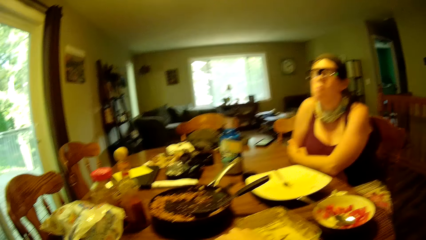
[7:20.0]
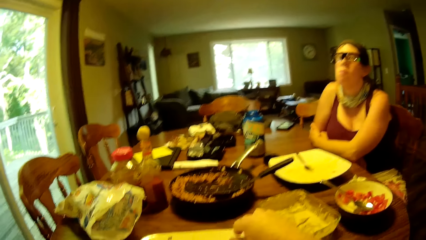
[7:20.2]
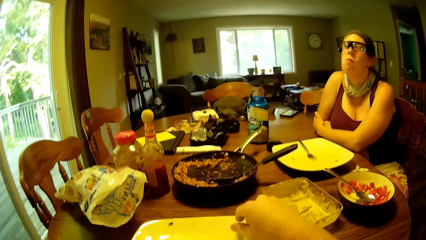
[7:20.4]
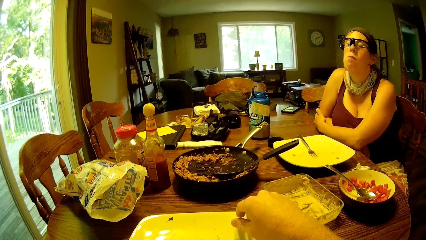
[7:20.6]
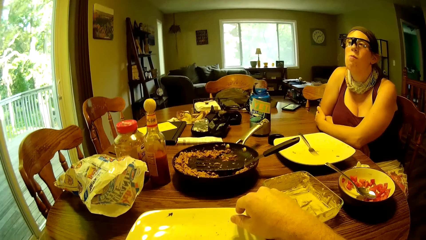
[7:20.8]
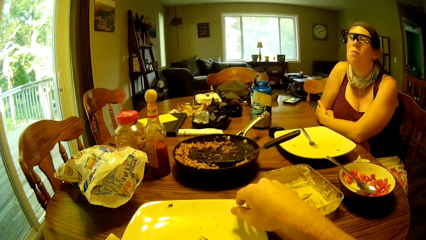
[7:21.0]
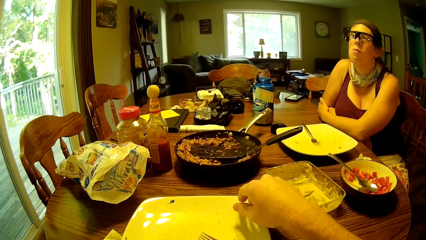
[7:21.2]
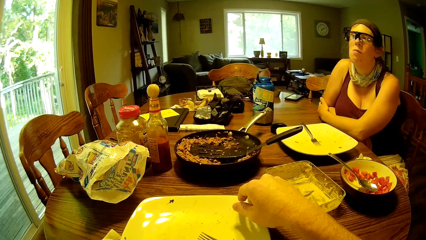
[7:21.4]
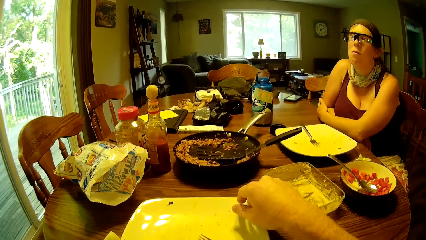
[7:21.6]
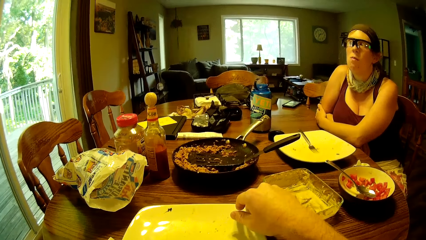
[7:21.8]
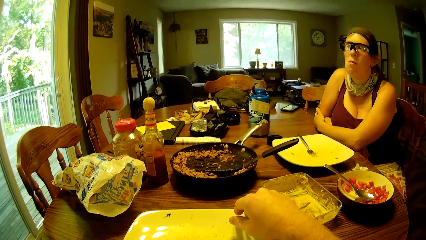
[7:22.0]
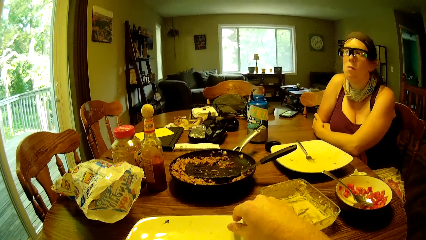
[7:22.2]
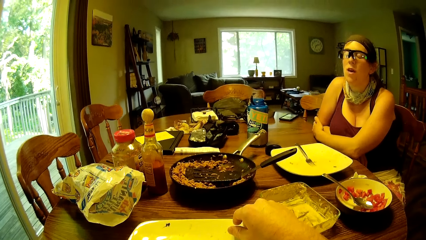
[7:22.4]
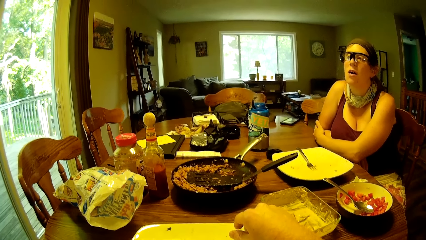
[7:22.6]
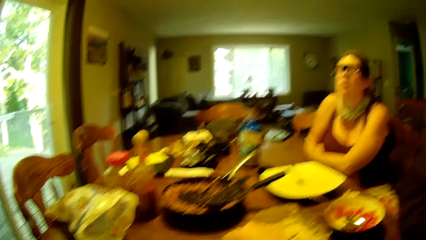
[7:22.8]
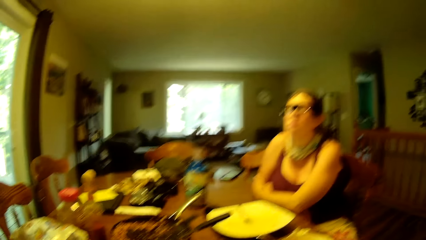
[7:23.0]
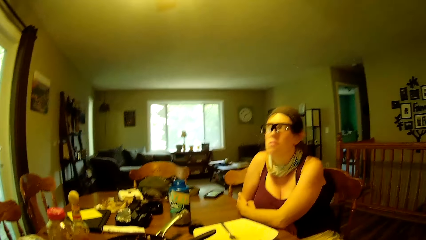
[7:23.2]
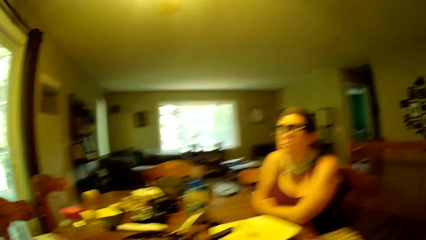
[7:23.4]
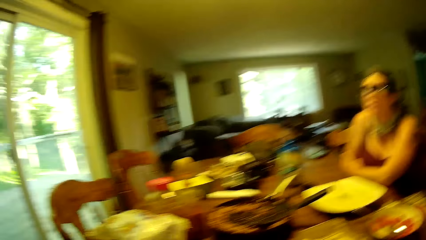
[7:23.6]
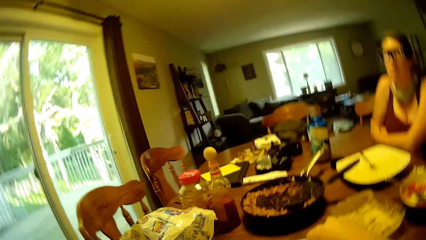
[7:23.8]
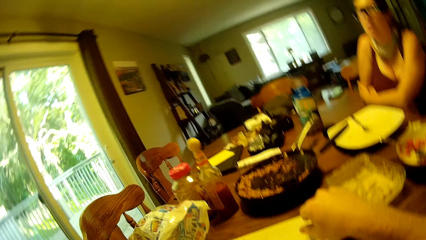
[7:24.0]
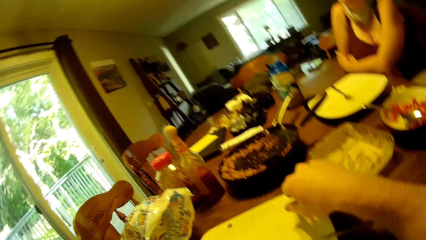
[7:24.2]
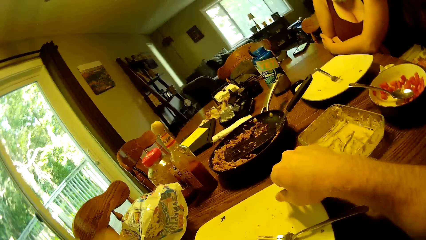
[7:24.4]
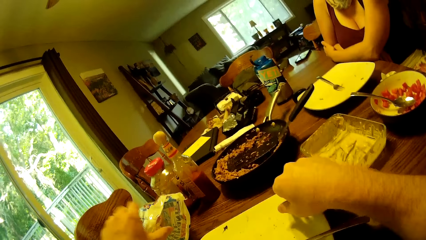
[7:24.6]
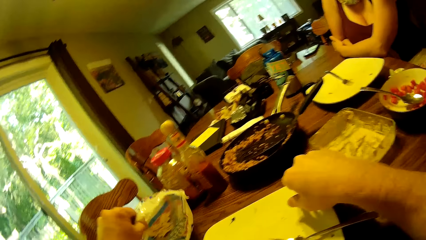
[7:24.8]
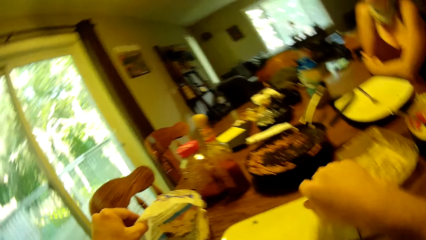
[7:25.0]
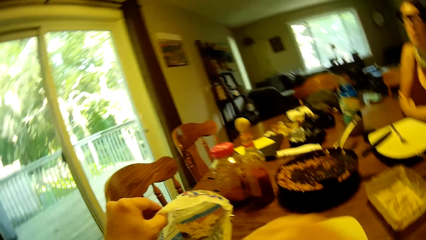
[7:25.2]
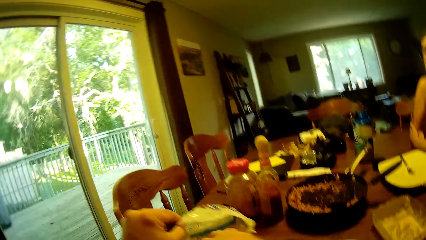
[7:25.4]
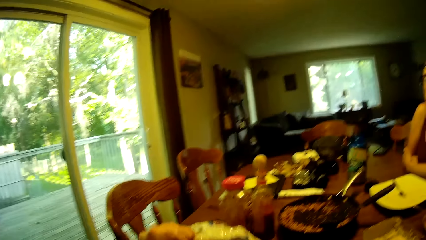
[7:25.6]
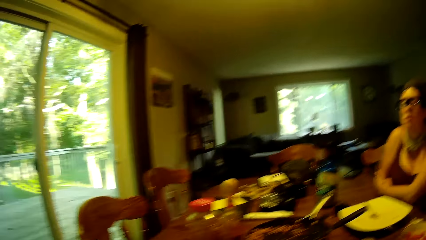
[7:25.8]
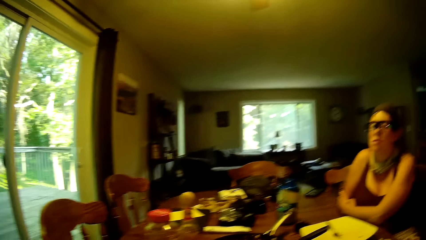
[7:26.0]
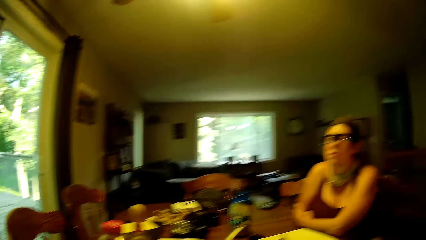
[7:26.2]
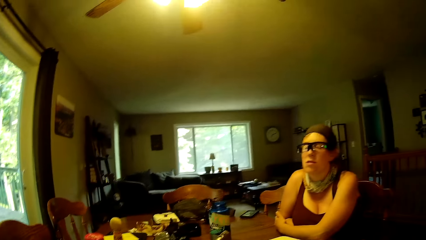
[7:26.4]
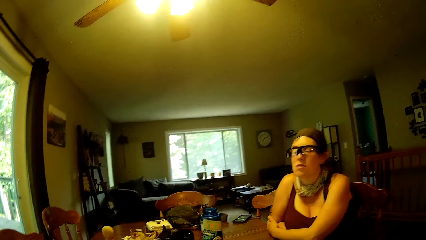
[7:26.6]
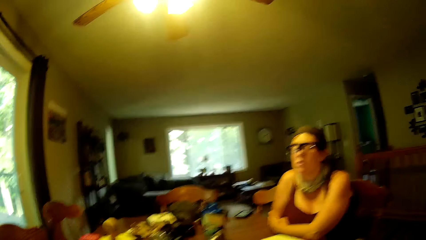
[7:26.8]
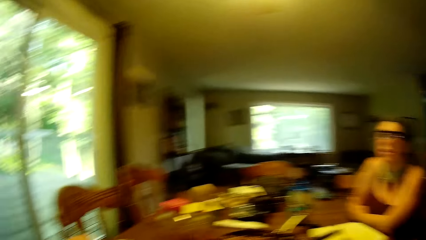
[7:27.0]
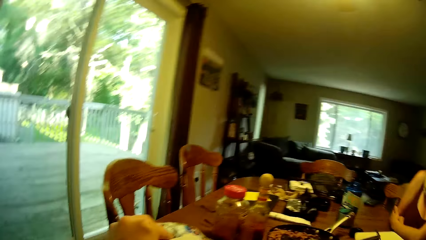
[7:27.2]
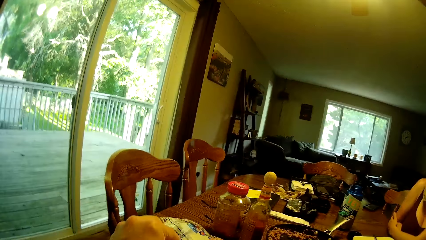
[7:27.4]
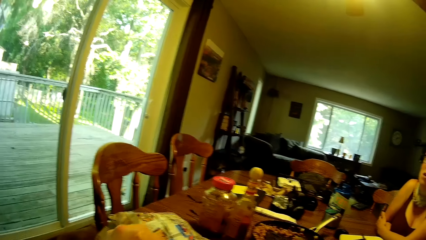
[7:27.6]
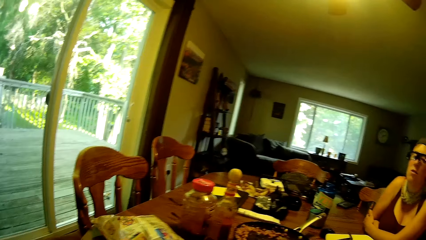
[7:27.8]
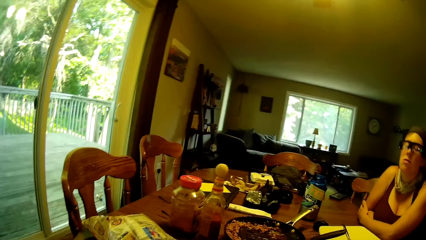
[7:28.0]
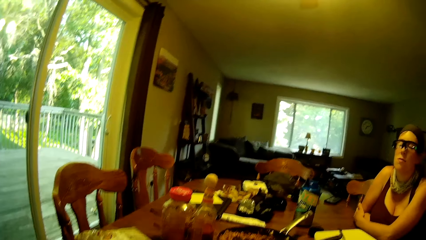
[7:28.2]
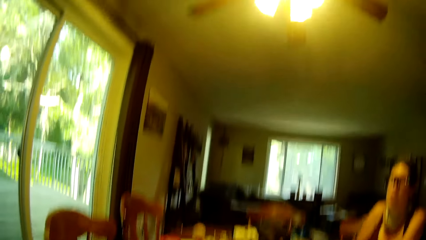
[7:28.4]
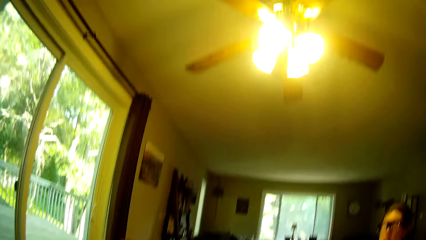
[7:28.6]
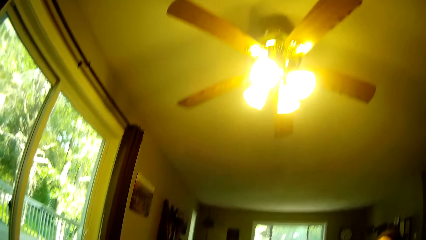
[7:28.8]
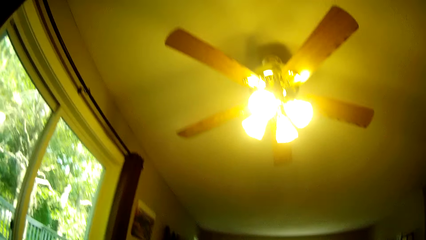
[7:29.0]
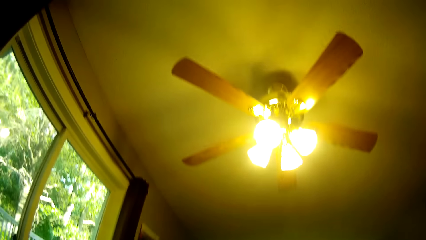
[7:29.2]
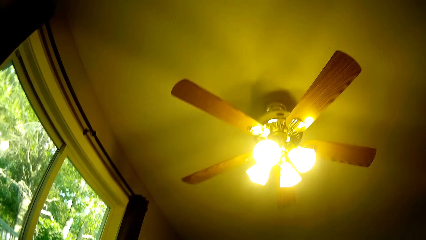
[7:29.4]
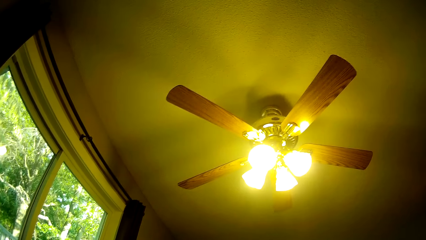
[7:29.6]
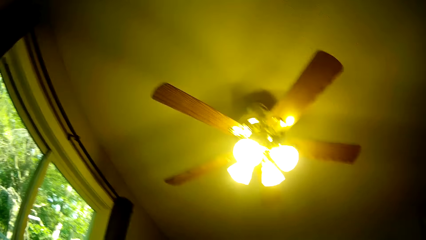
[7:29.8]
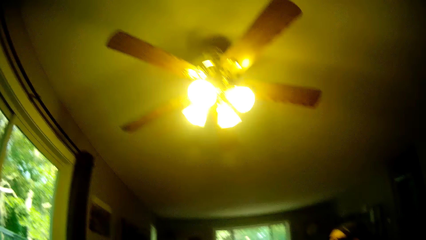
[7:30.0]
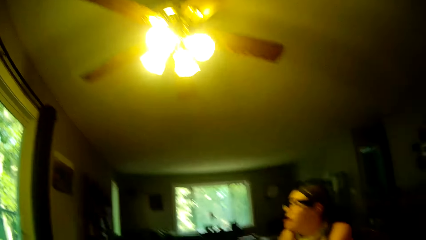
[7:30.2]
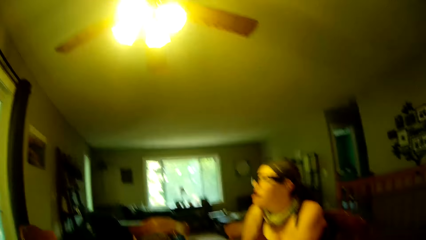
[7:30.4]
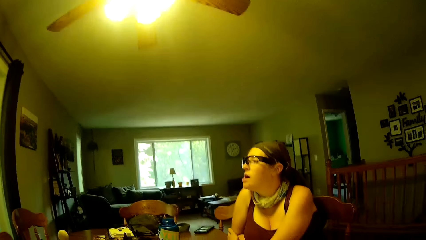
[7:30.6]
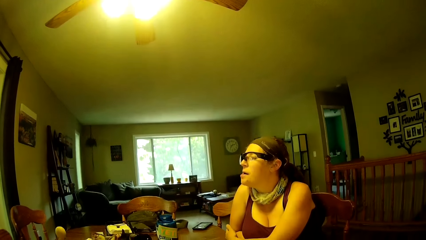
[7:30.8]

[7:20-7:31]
The camera wearer places his right hand on the plate on the dining table. He touches a chips bag with his left hand. He picks something from the table.
